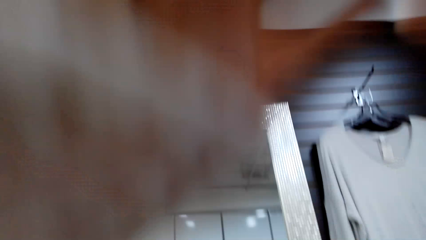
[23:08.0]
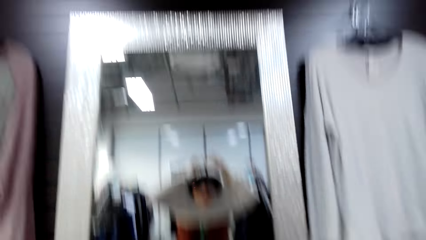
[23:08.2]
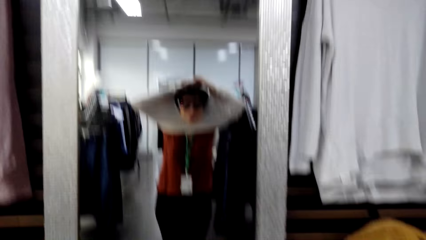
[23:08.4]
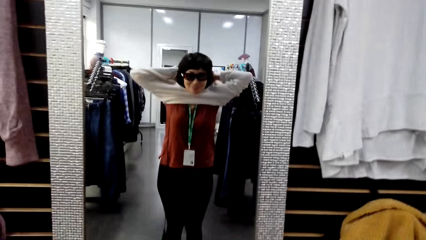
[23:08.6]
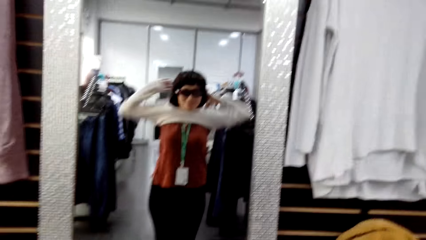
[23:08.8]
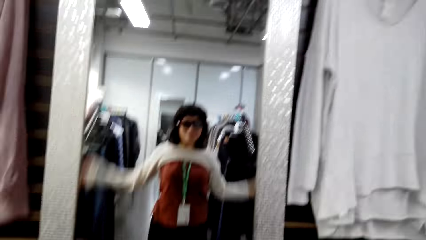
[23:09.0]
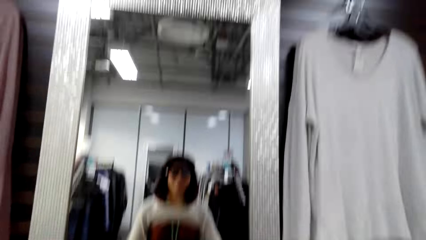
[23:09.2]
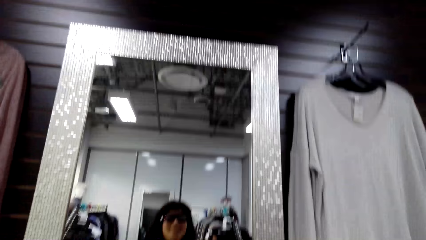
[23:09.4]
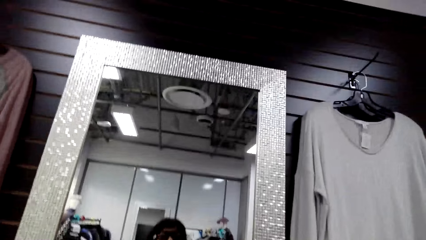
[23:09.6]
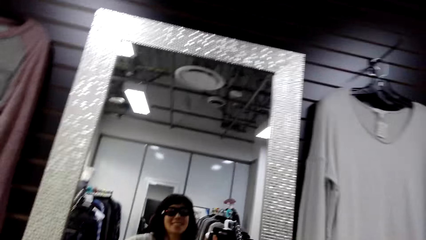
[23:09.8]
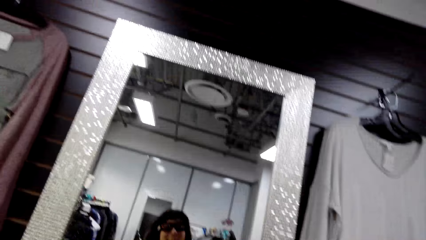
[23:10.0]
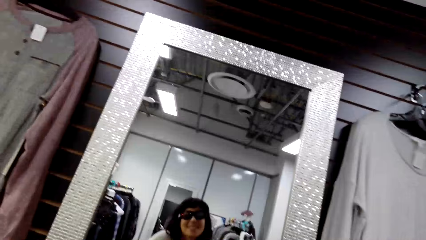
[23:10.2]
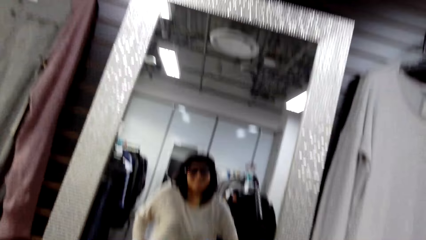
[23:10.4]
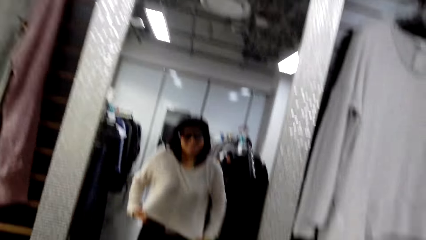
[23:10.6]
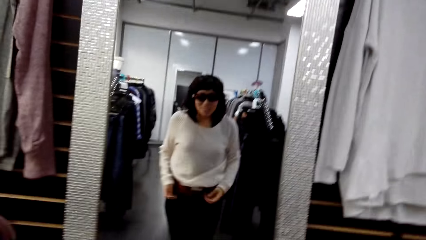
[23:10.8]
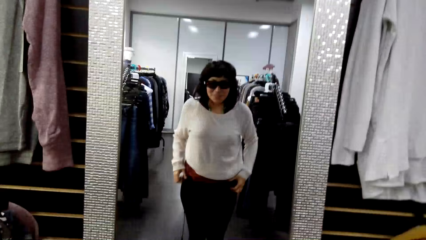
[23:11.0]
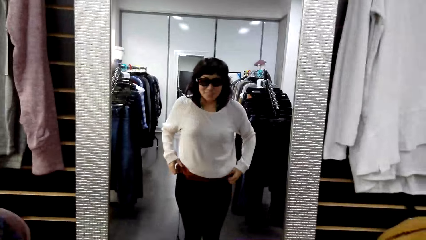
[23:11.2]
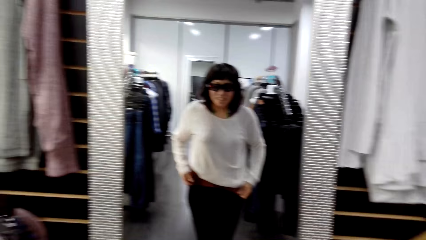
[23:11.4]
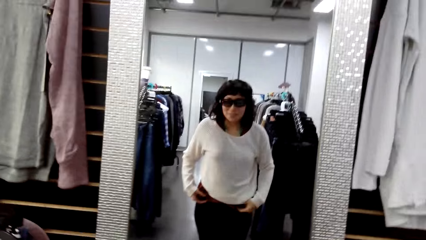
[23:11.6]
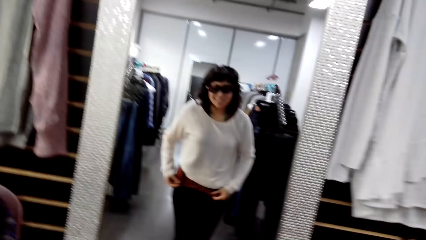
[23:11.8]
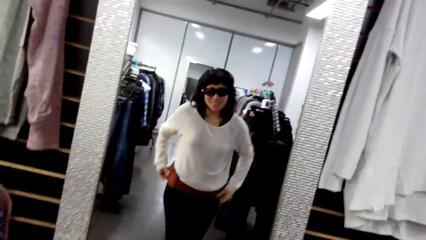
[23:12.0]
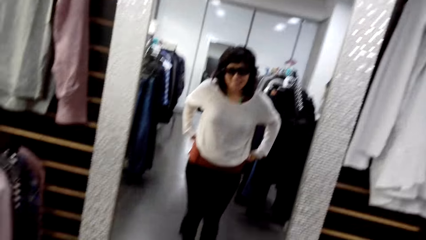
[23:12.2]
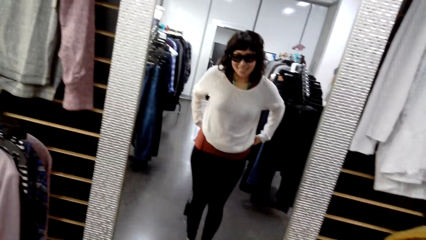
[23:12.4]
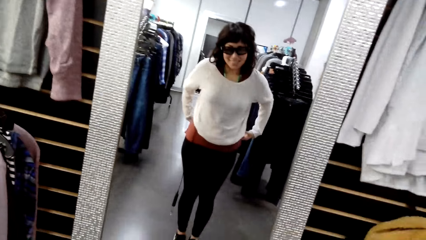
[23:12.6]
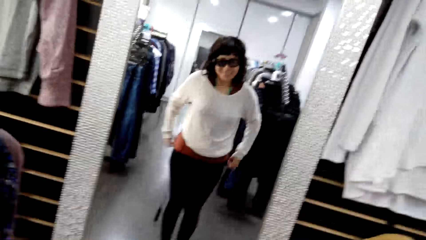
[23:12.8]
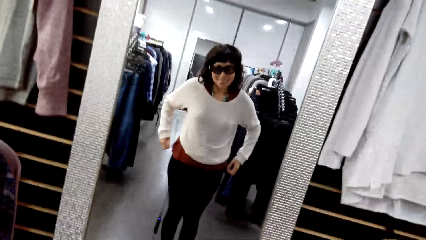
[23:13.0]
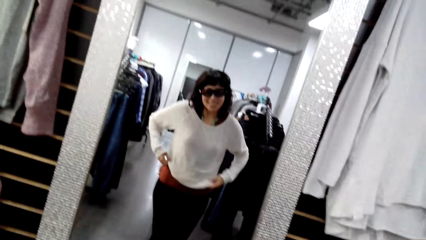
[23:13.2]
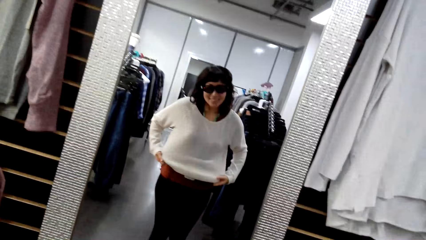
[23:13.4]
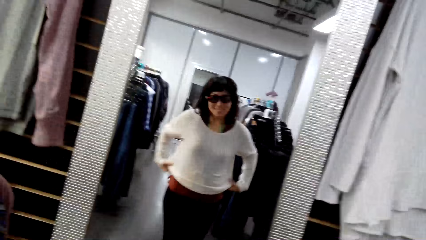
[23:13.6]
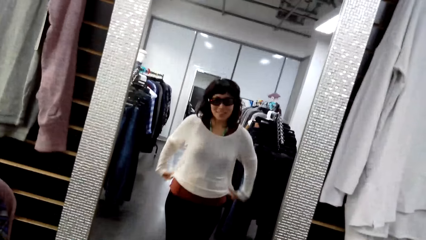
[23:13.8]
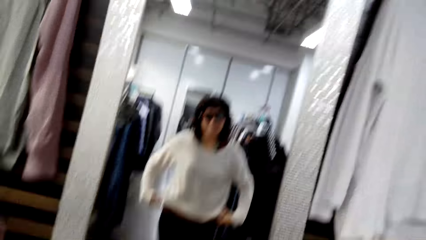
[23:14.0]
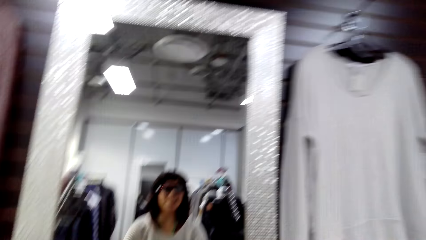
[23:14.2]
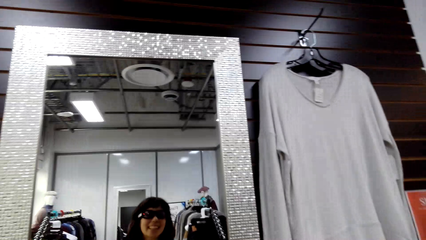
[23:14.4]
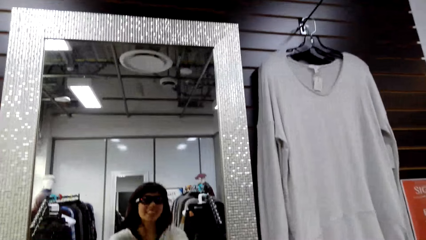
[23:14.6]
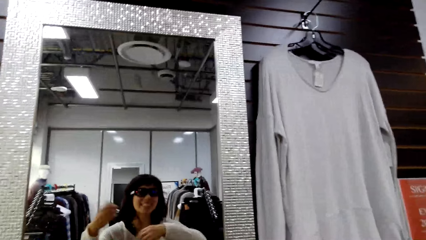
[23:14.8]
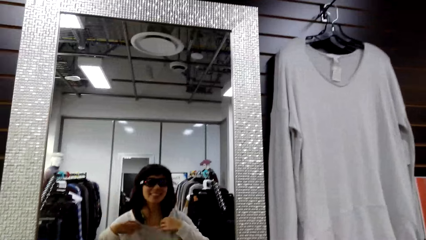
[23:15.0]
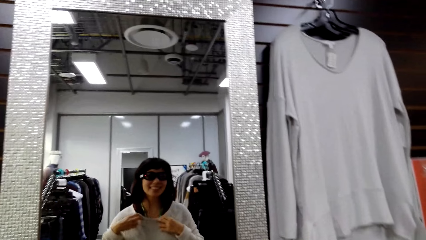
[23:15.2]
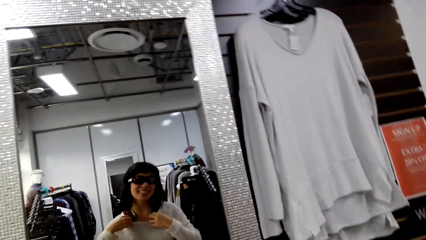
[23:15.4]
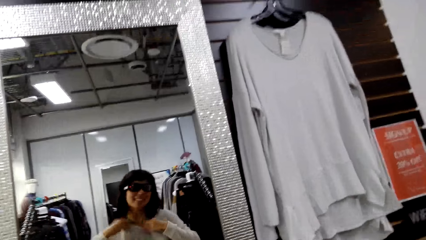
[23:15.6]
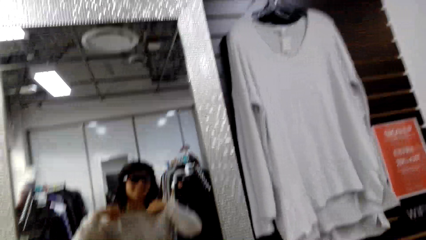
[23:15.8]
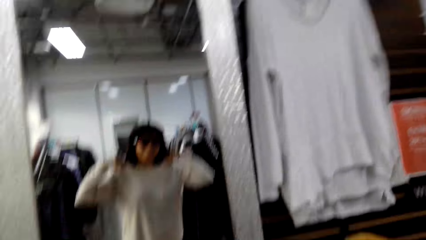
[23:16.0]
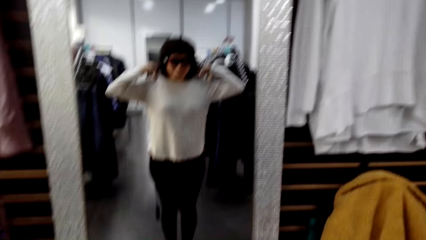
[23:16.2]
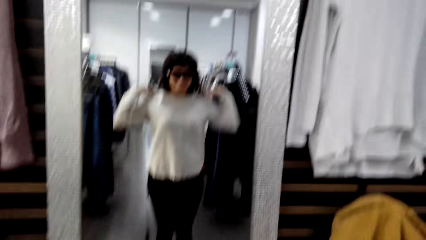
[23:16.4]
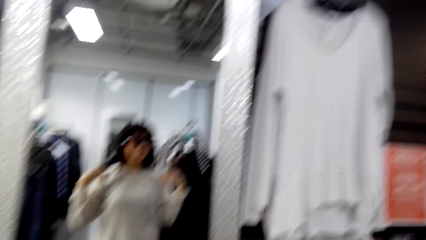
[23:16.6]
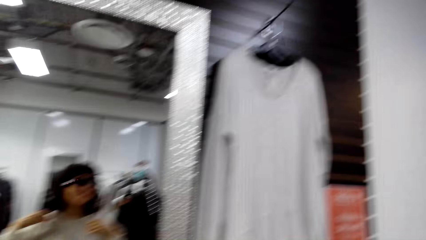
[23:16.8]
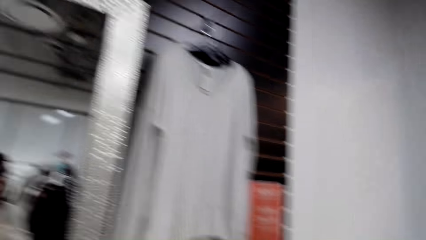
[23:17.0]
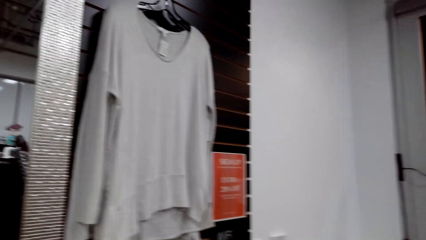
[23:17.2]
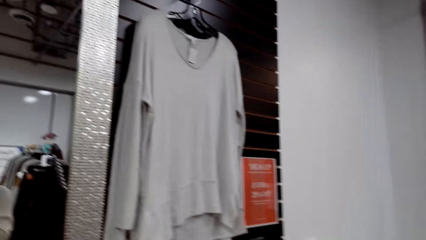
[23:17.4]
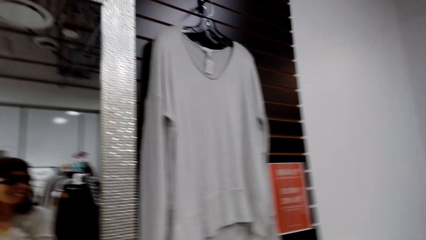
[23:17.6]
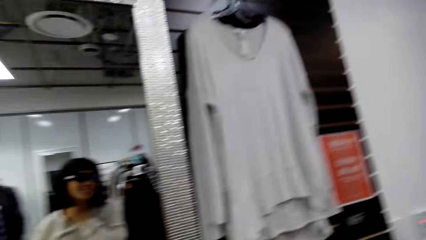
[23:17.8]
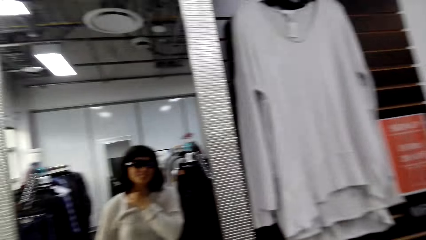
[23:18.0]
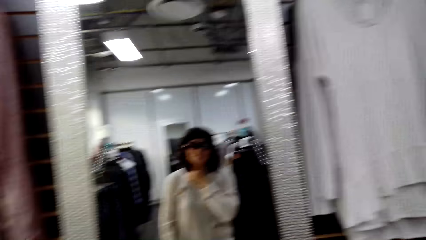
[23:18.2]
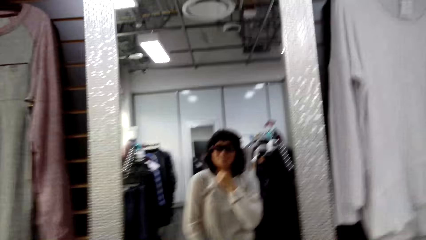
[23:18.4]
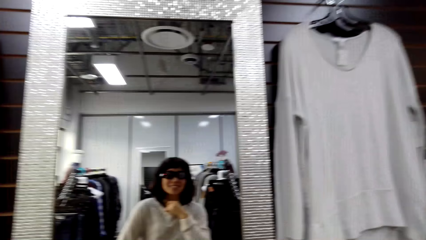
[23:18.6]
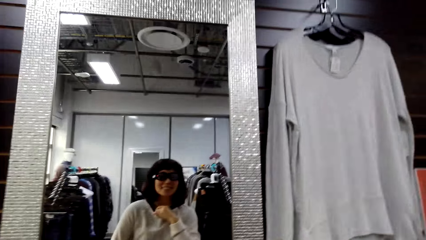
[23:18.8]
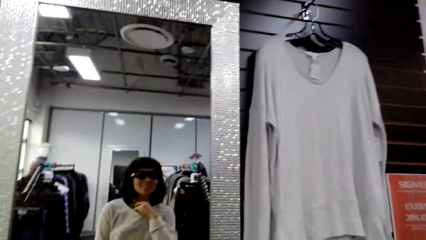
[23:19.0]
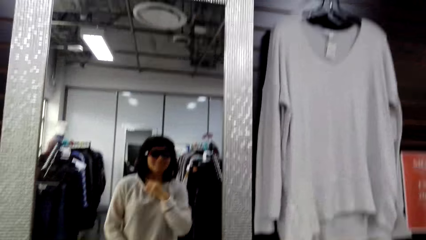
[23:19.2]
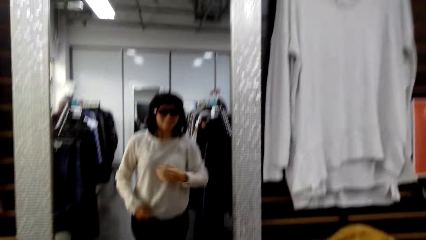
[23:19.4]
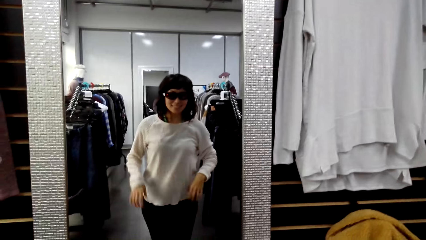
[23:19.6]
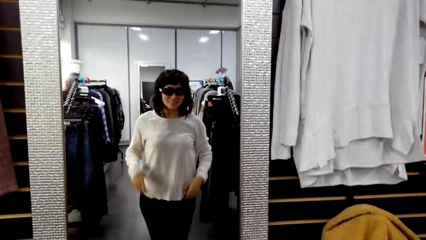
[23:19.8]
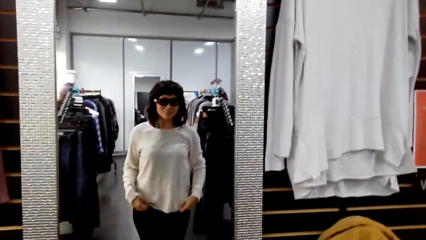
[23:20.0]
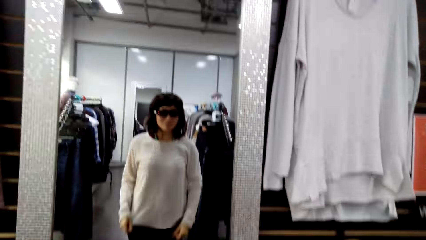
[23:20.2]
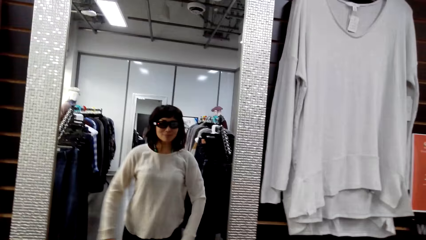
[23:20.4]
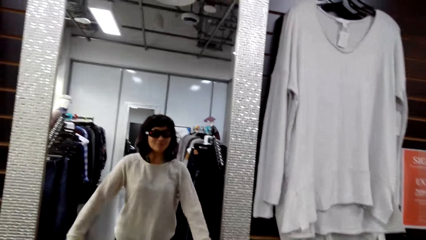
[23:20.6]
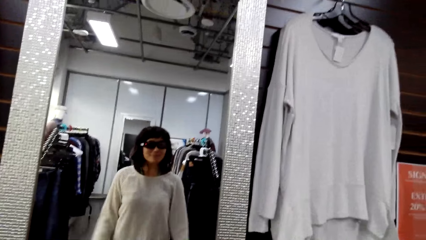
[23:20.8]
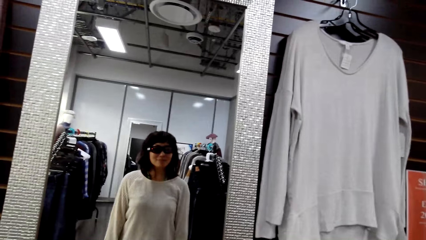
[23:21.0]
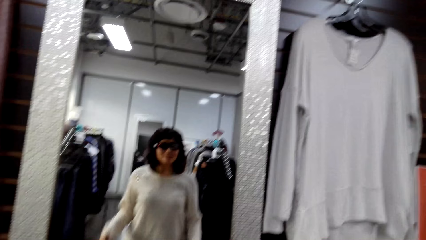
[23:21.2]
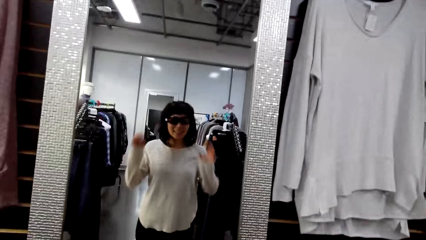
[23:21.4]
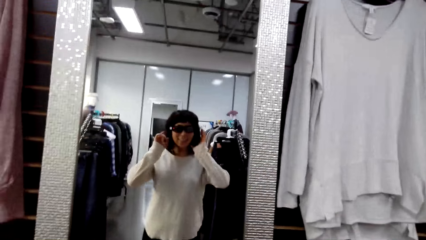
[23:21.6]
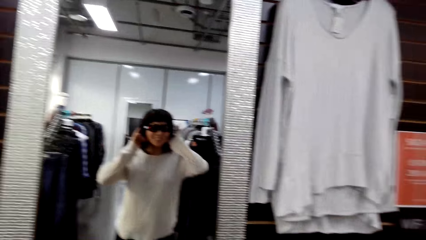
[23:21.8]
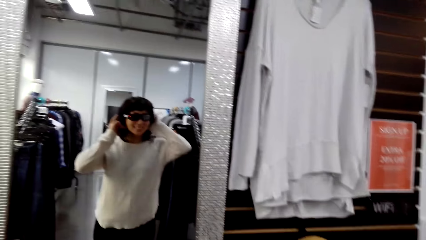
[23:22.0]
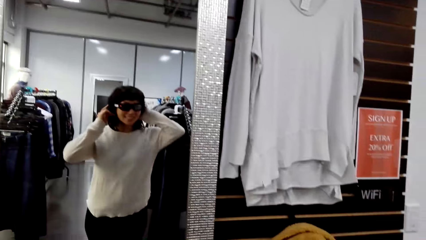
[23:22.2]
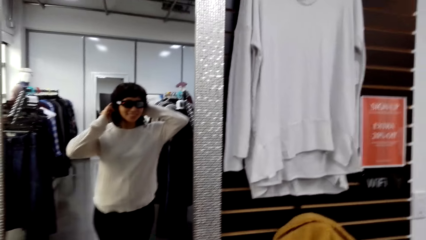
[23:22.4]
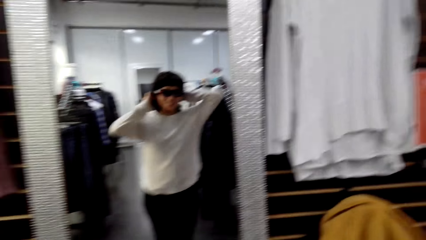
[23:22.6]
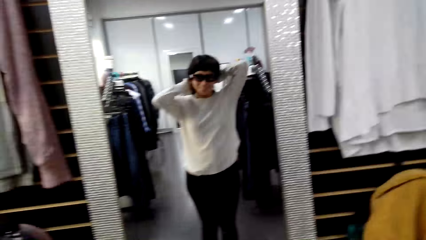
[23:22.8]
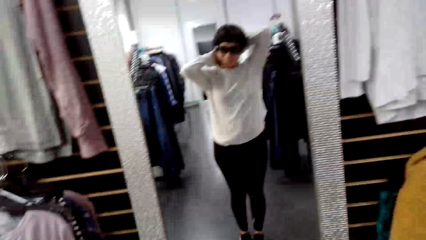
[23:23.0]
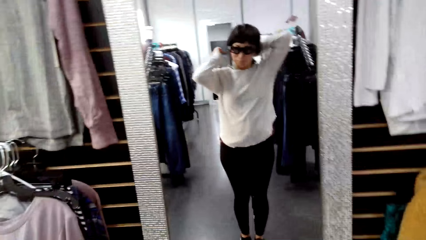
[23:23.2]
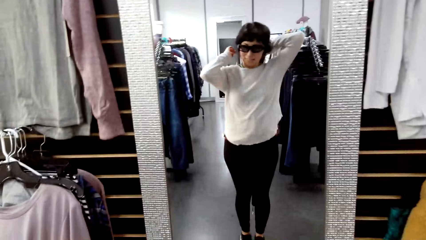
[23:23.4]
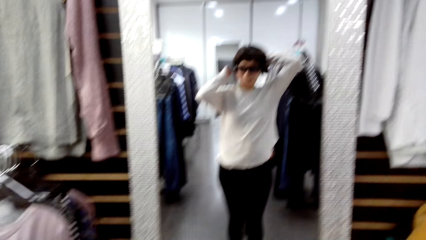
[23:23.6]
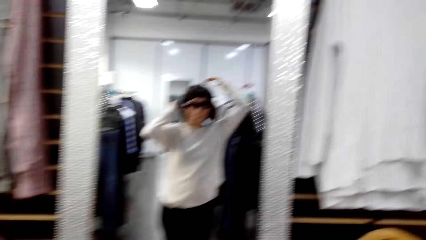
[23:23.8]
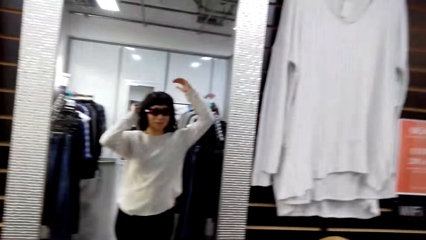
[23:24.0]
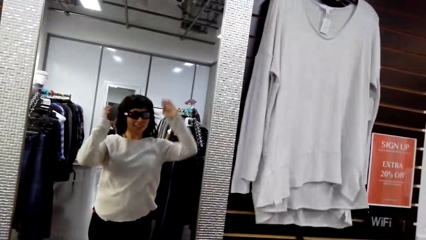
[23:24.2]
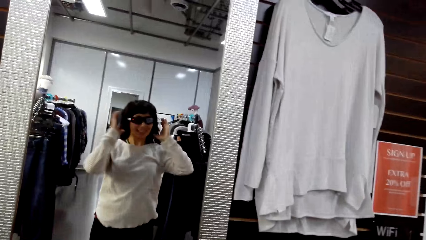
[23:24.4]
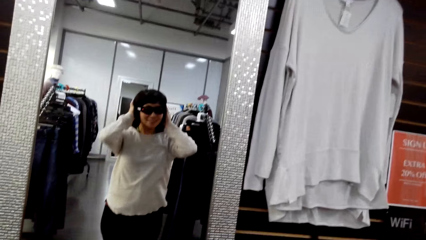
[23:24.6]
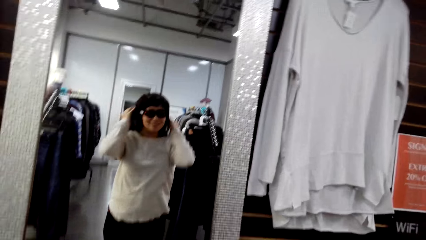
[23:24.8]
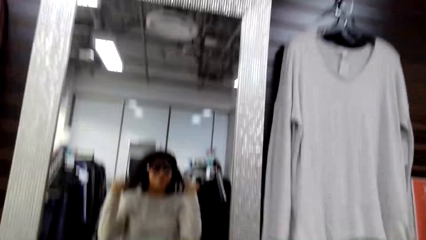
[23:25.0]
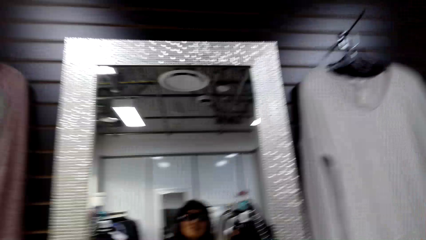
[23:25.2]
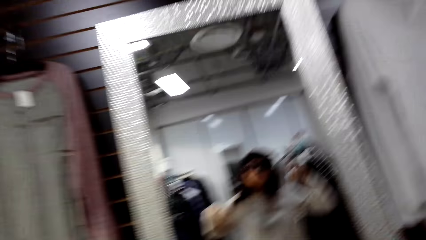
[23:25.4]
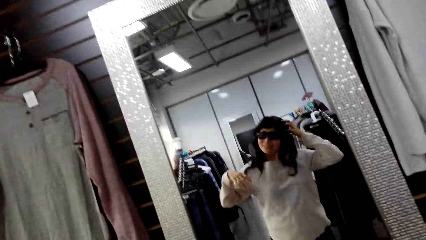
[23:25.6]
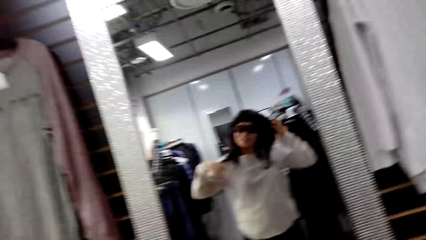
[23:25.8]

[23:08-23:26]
The camera wearer turns around. They adjust a cloth. They turn around. They adjust the cloth. They adjust the cloth again. They turn around. They adjust the cloth. They turn around.
